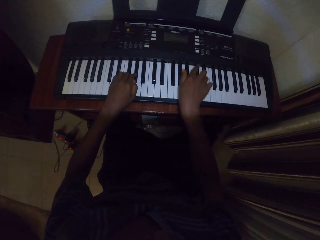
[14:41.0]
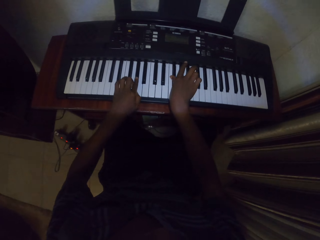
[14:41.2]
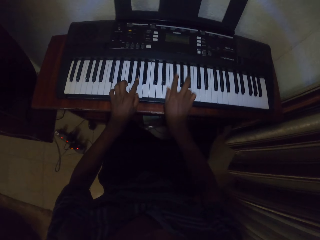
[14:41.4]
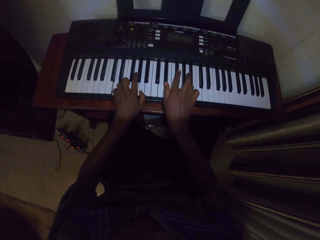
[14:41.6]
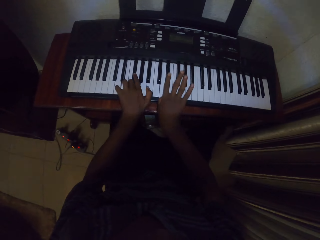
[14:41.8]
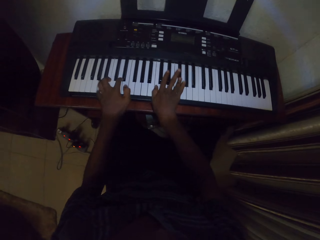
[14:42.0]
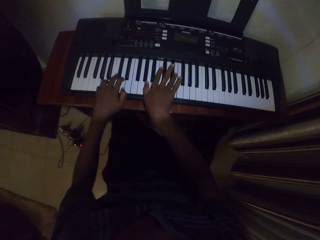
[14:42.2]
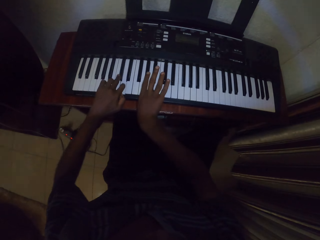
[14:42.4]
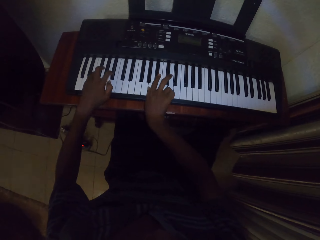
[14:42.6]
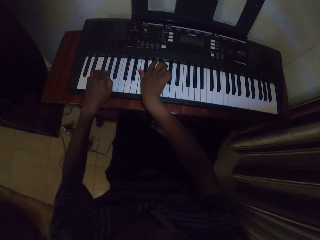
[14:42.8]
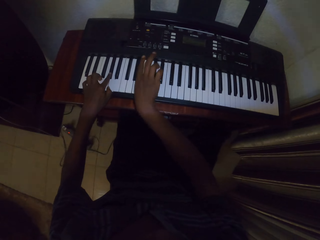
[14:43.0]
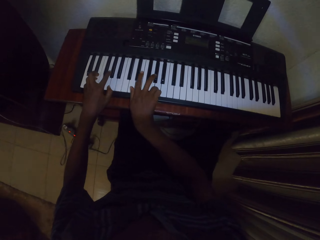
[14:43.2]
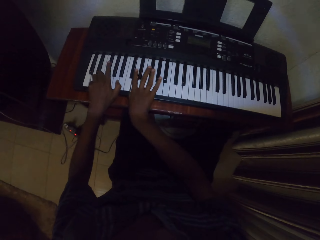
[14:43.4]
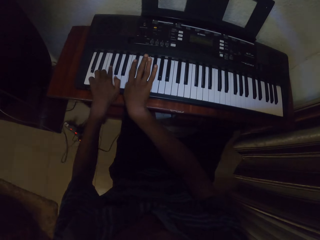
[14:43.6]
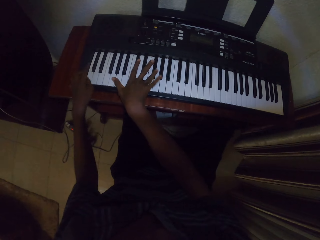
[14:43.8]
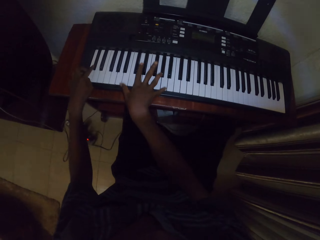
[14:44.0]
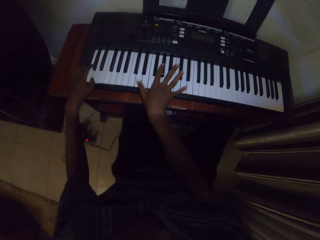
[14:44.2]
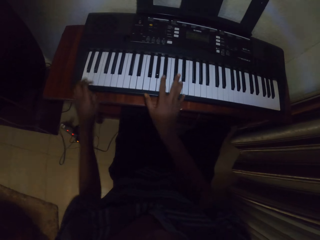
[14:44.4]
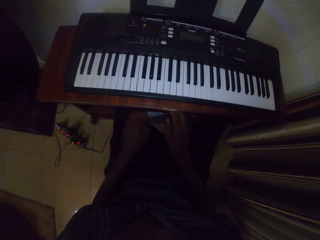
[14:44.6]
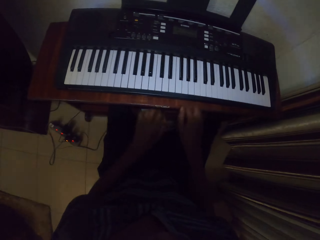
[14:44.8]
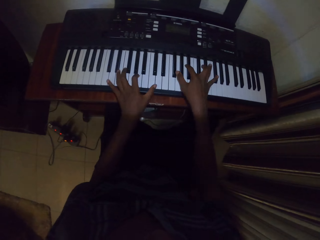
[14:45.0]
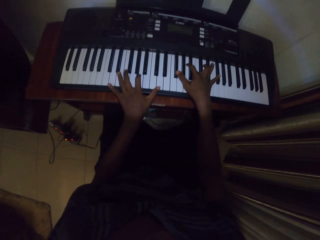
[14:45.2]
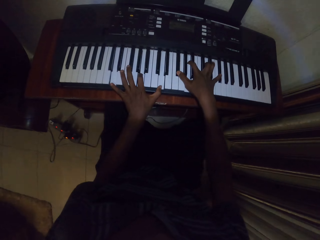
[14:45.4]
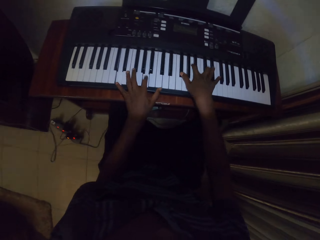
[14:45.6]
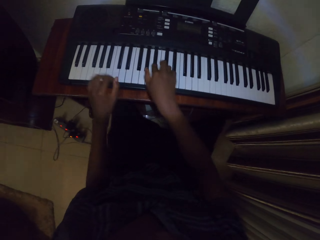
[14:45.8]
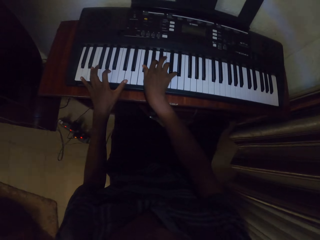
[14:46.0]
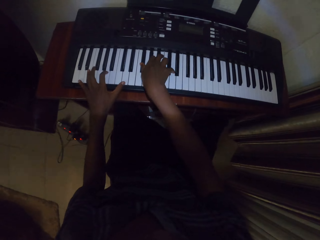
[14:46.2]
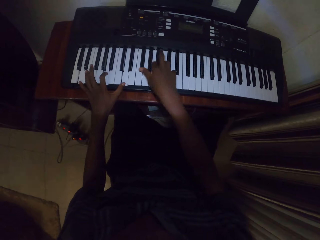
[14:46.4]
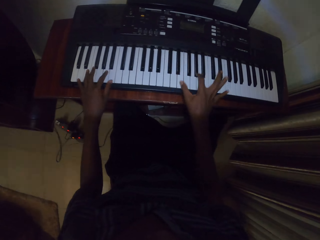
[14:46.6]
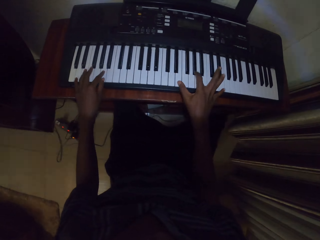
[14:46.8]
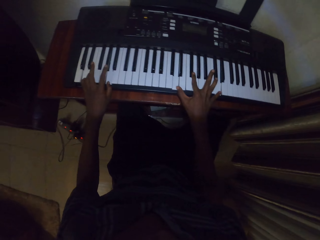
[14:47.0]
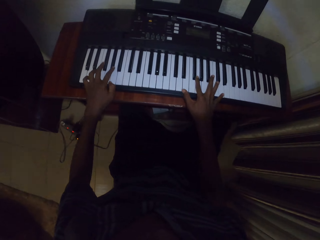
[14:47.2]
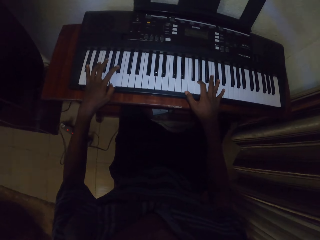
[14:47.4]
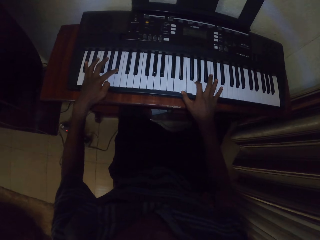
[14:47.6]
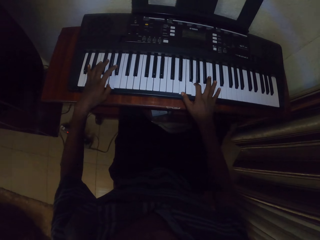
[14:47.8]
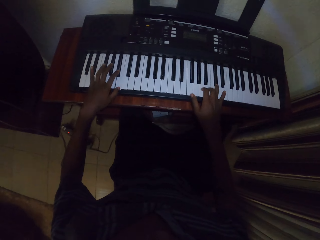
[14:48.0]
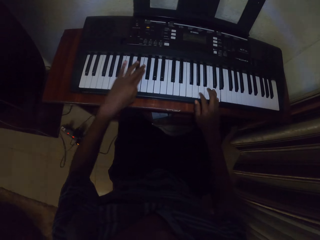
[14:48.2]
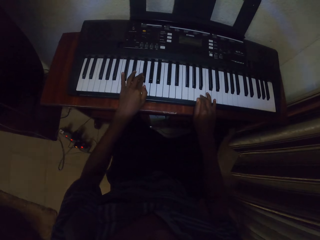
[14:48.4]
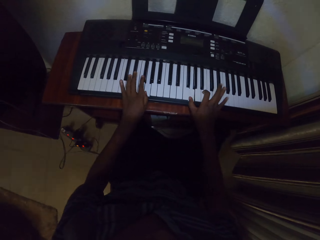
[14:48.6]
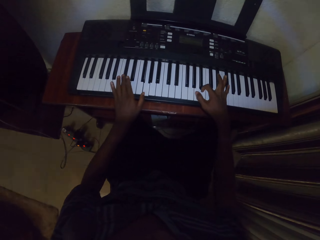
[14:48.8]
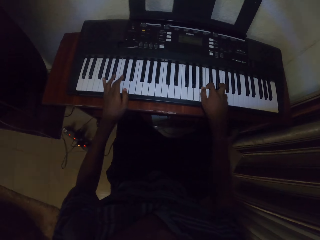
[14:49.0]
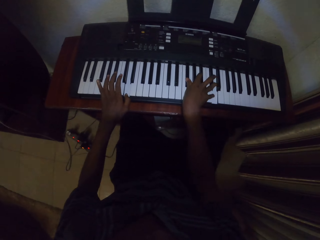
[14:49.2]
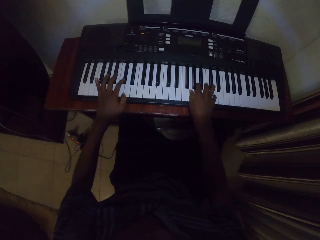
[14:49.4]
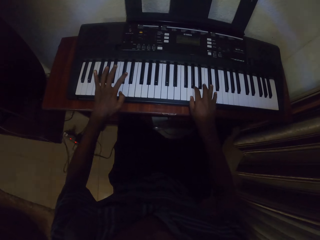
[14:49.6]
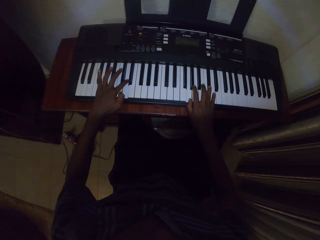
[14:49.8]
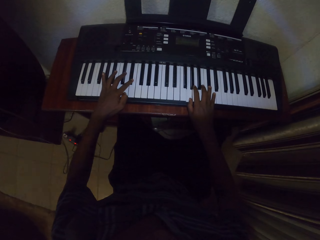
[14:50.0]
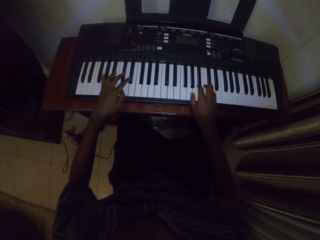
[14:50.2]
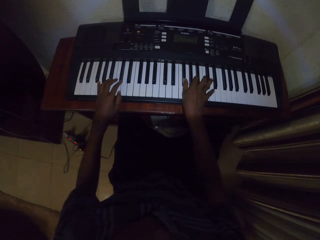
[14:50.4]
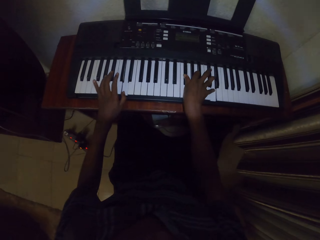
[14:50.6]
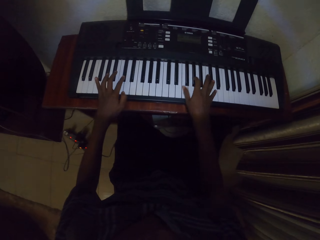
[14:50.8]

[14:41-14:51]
The camera wearer moves his hands from the piano. He plays the piano.

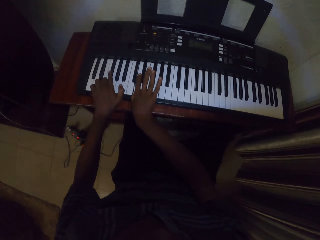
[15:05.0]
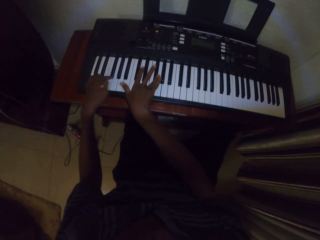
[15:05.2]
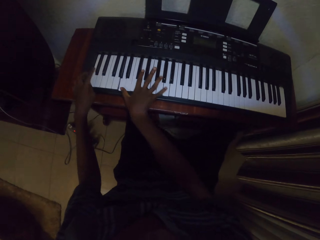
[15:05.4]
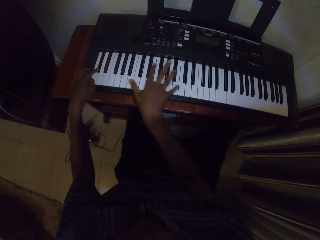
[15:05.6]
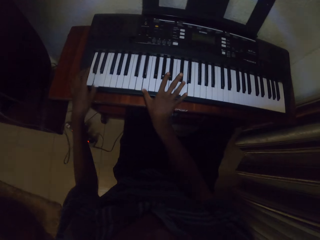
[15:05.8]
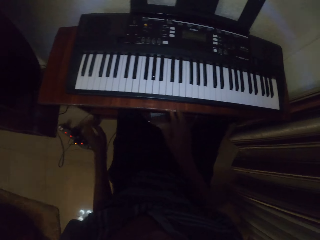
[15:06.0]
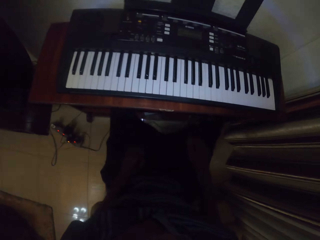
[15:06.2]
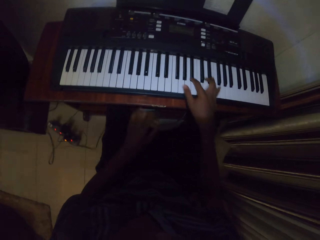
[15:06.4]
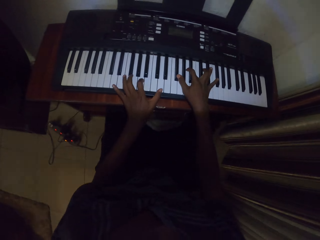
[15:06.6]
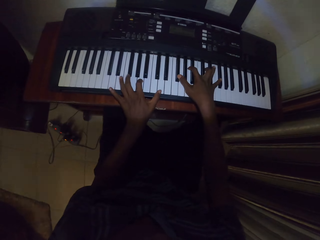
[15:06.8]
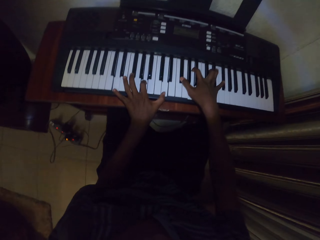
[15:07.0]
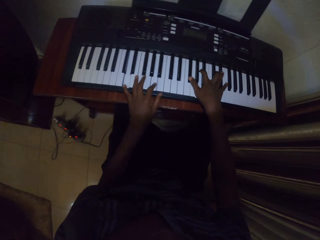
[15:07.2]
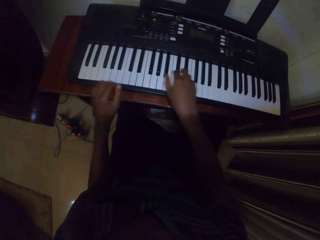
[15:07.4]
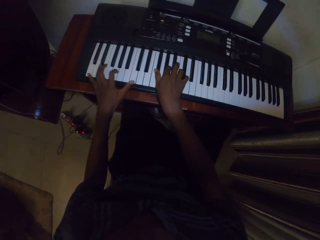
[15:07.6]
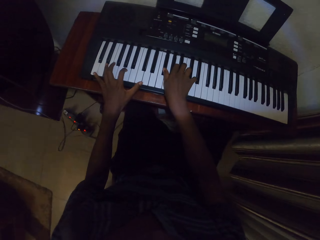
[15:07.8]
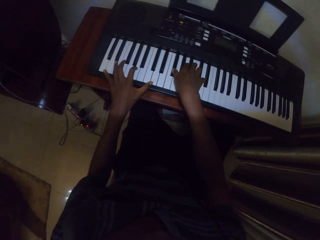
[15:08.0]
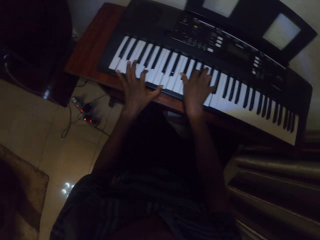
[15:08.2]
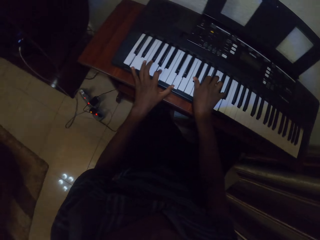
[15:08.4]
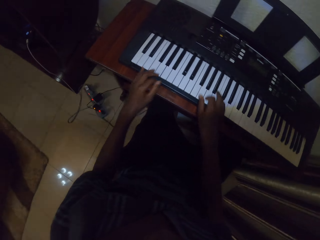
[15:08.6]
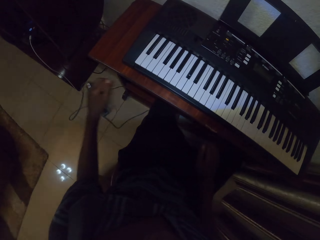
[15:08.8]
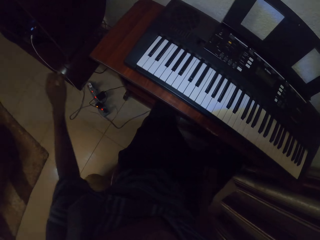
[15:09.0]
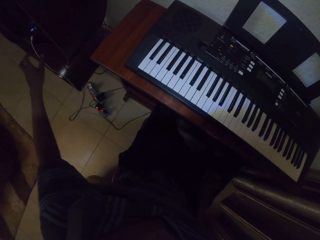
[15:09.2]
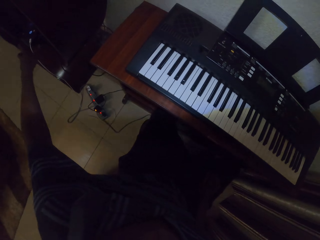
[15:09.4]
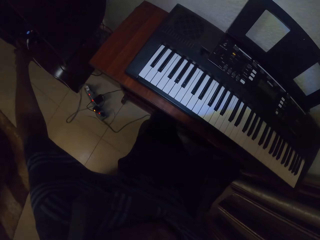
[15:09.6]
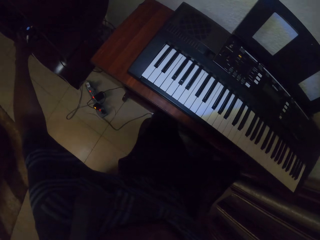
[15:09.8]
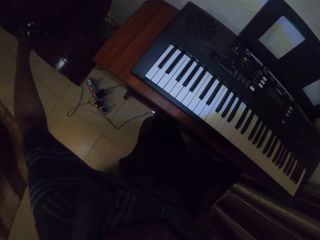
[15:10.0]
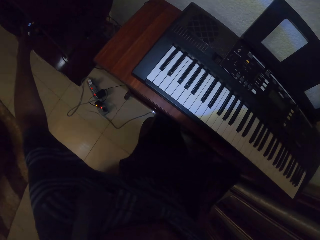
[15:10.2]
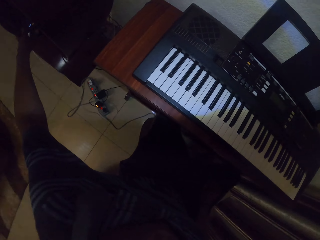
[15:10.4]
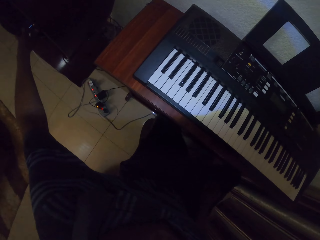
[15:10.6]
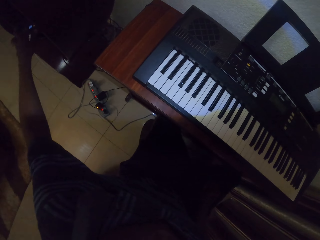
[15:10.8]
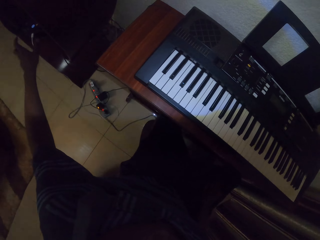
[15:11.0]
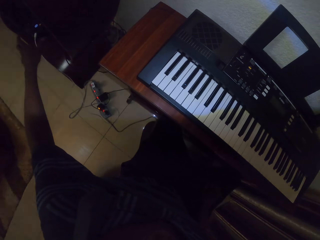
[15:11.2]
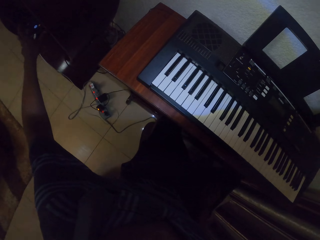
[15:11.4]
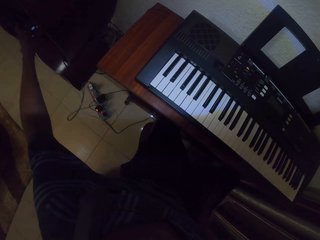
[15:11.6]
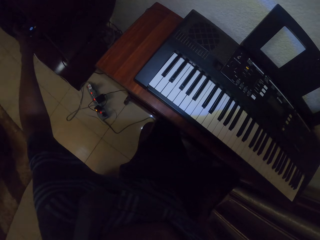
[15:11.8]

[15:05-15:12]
The camera wearer moves his hands from the piano. He plays the piano. He stretches his hand to the other side. He pressed a phone. He tunes the stereo system.
